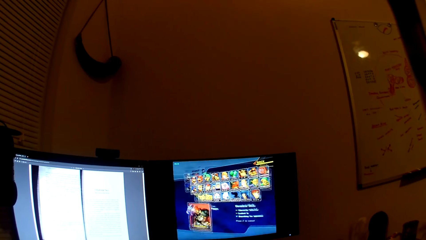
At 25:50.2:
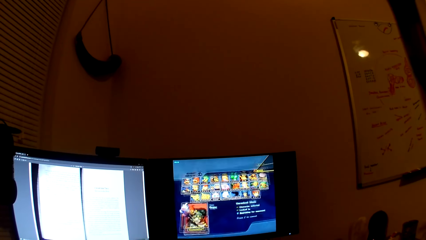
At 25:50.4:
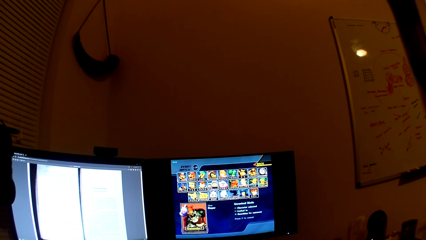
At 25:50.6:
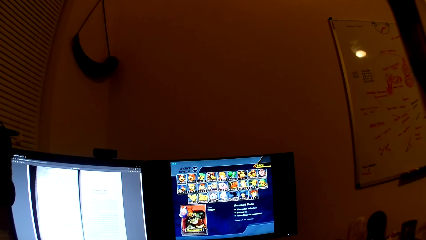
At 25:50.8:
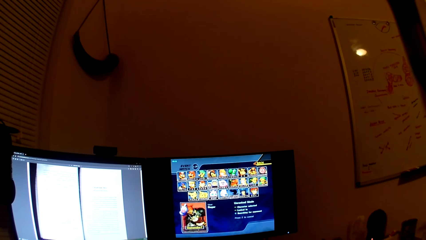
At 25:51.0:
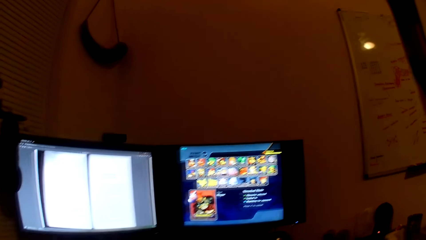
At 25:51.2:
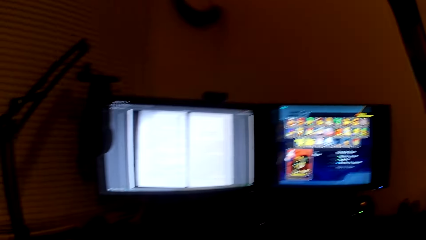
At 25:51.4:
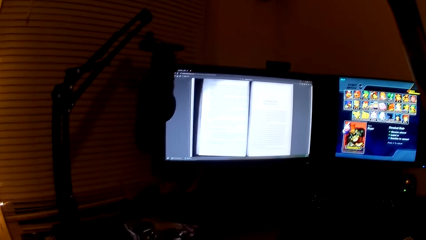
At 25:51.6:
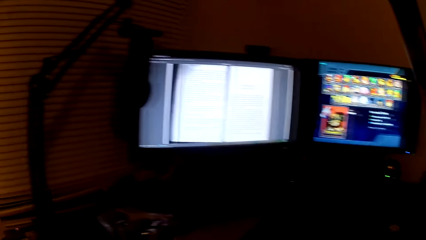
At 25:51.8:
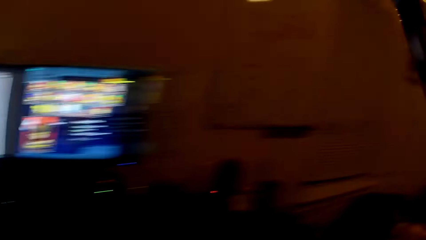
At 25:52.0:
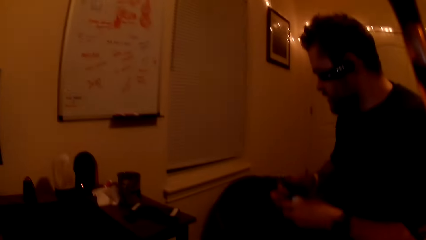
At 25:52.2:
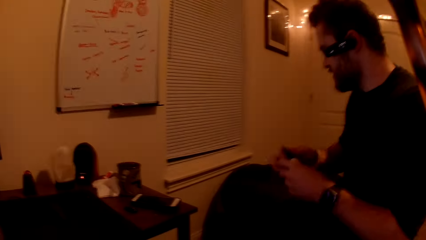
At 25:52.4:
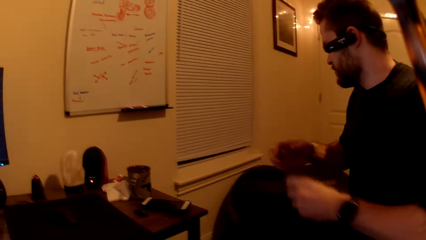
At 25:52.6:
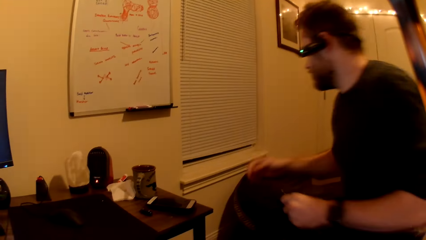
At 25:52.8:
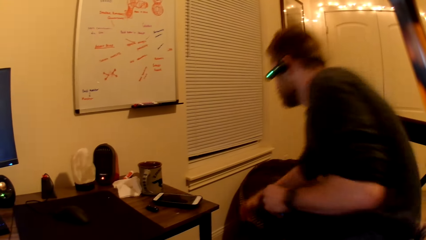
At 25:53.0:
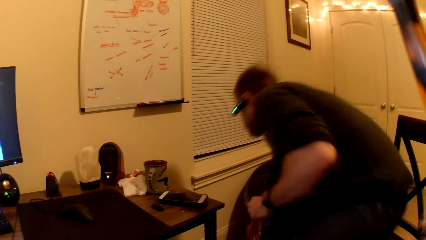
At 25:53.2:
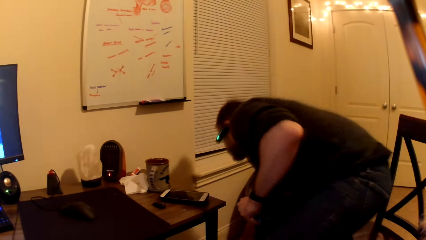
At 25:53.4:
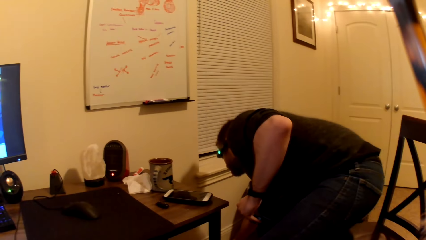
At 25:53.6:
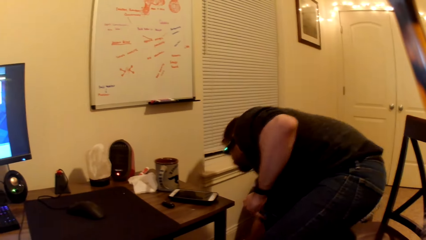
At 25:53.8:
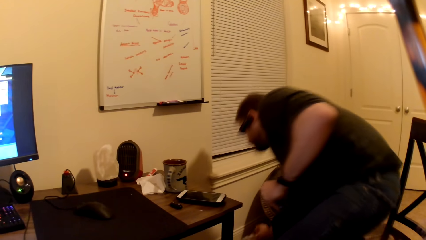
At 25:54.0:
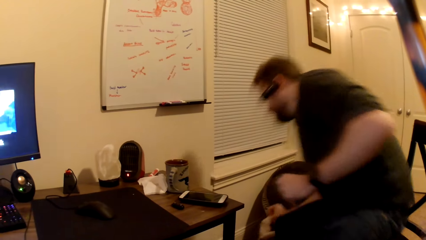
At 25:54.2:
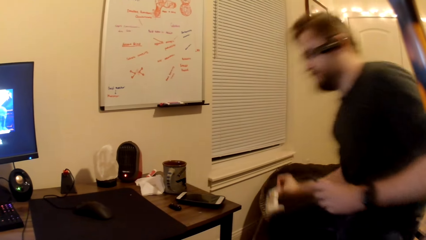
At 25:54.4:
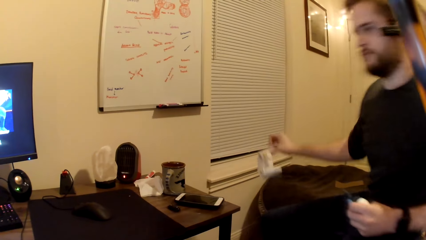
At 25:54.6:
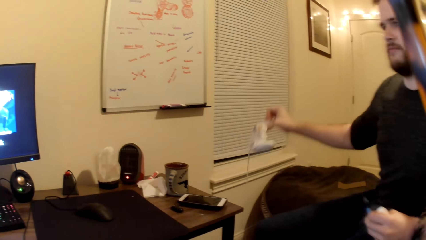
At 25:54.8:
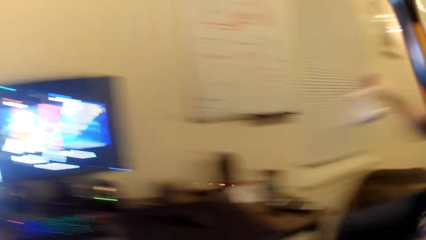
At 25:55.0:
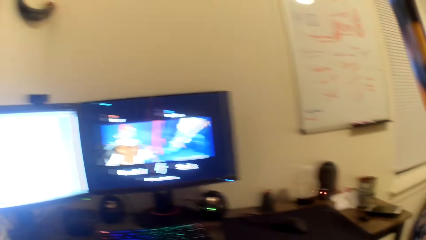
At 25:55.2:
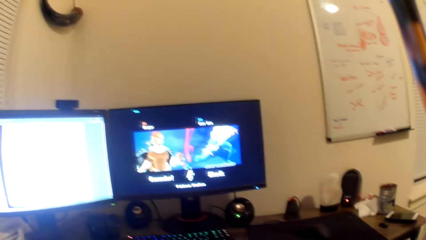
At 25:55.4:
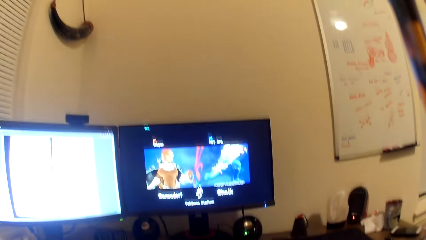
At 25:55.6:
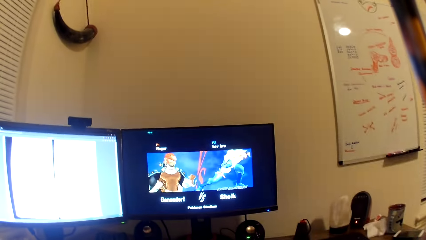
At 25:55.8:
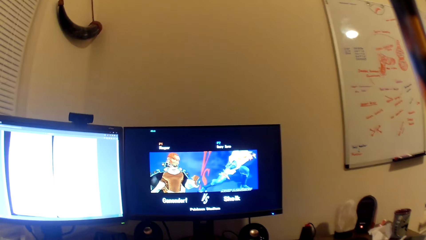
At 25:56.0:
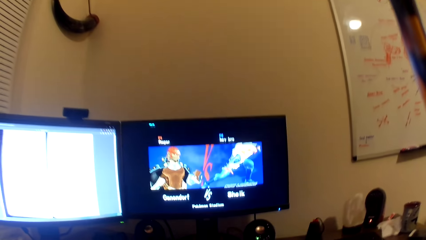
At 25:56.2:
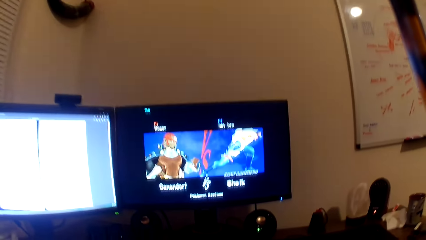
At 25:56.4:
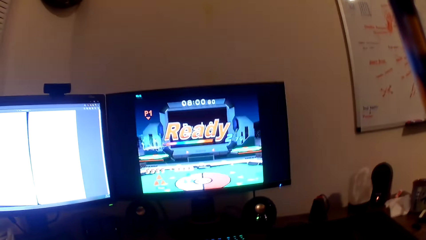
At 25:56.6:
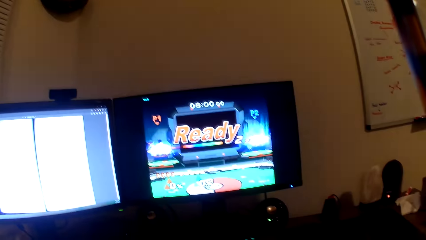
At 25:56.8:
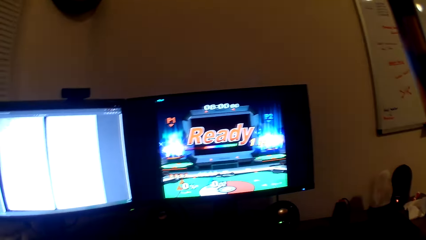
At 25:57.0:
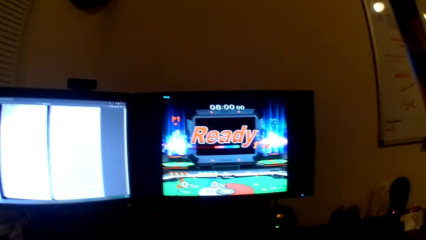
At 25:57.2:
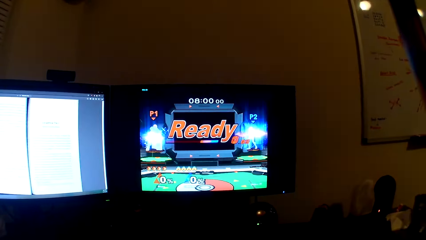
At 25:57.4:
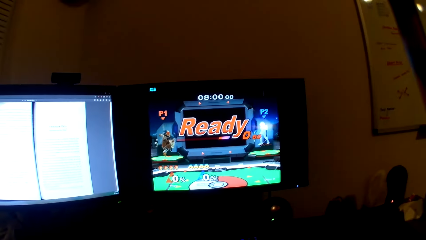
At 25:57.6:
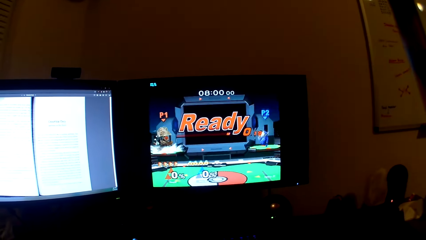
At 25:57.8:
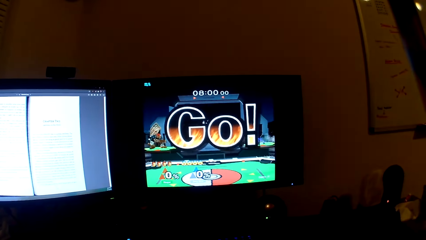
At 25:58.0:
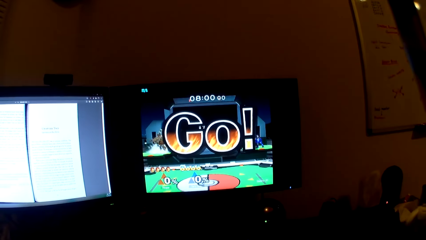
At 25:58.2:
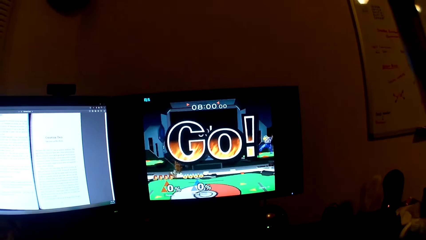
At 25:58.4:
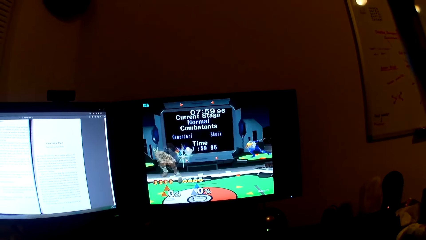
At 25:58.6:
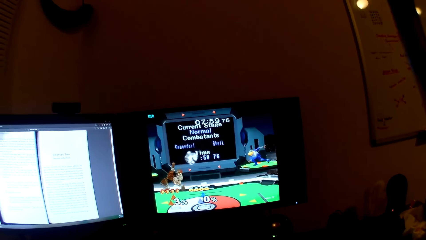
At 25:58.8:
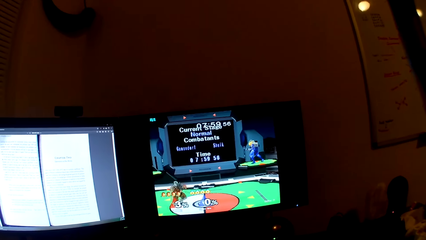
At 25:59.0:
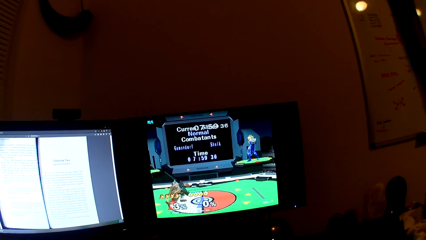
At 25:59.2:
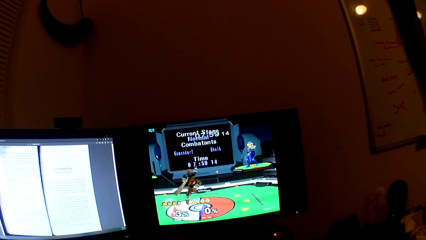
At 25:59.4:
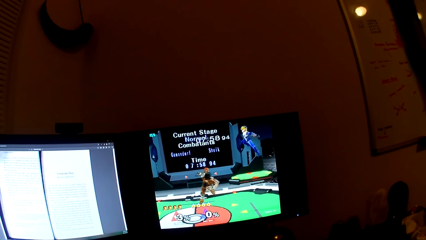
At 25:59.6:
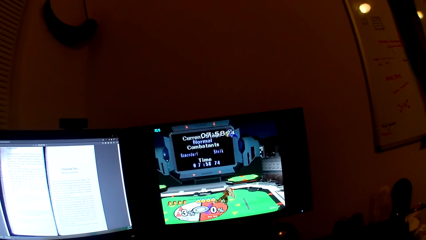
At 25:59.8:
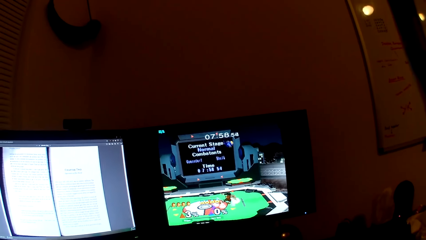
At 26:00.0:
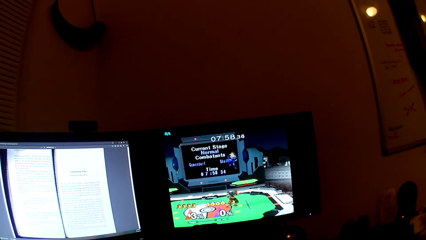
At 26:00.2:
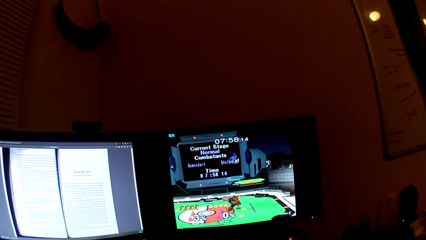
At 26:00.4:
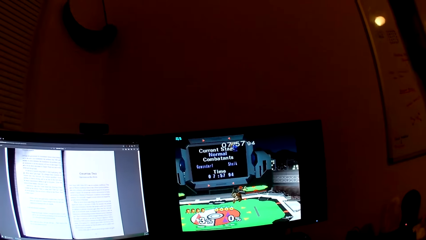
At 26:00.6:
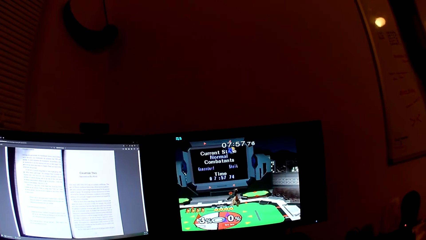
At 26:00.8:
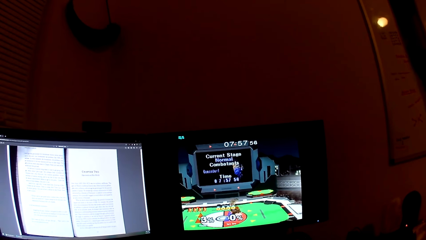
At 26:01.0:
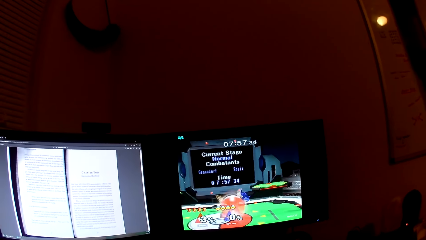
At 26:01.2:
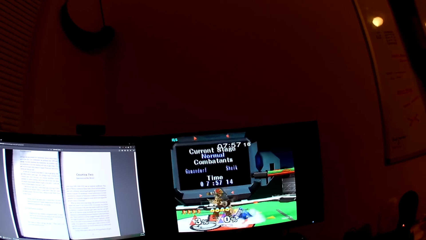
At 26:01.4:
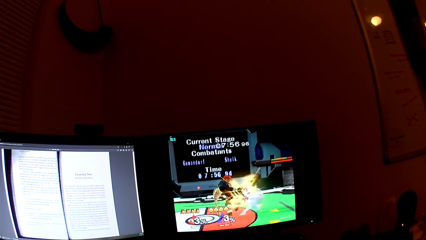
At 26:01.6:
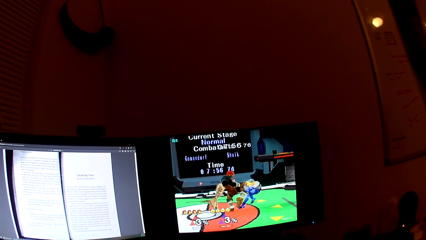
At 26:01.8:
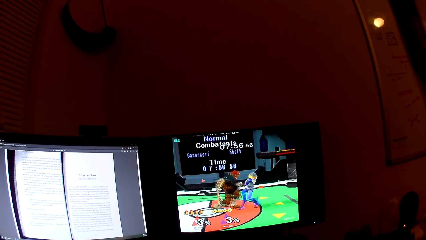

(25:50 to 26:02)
The camera wearer looks at a man. The man picks a white pad from the floor with his right hand. The camera wearer plays the video game.

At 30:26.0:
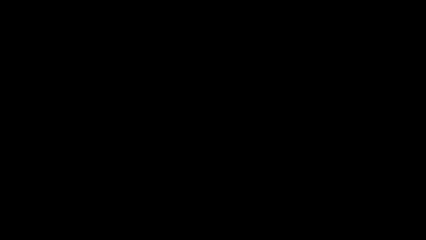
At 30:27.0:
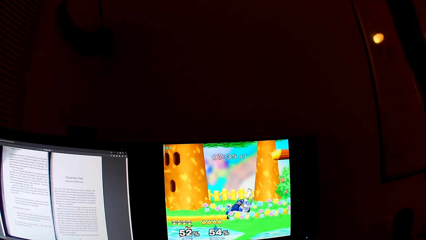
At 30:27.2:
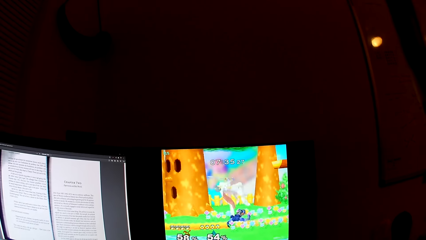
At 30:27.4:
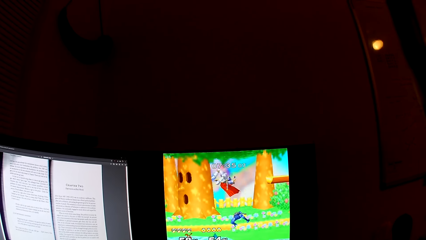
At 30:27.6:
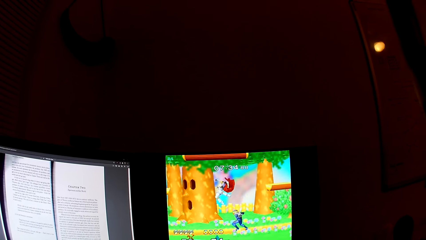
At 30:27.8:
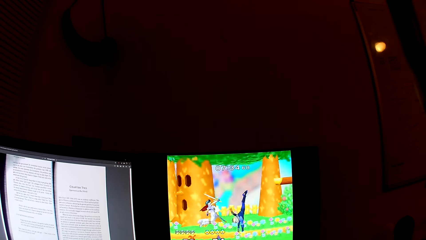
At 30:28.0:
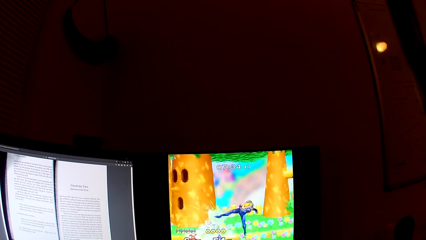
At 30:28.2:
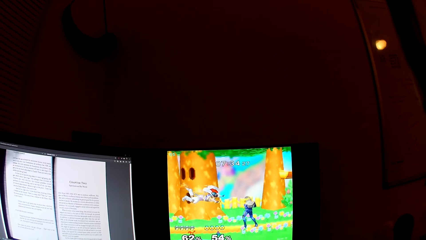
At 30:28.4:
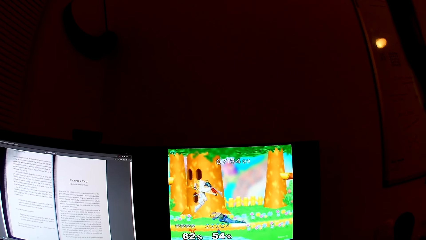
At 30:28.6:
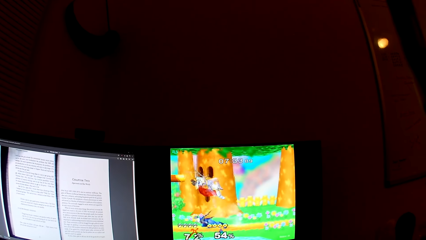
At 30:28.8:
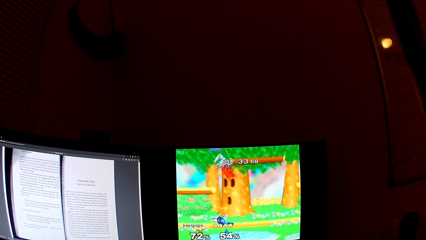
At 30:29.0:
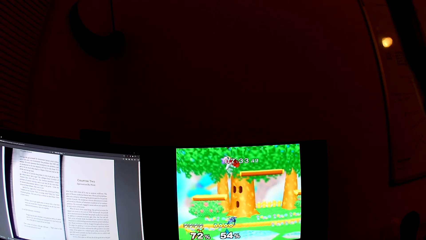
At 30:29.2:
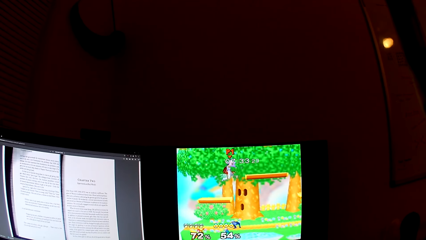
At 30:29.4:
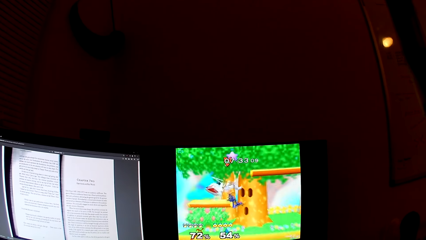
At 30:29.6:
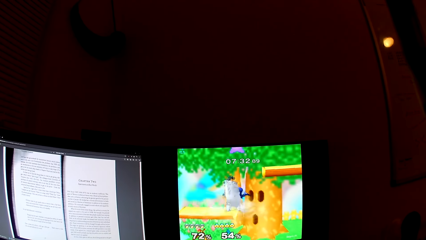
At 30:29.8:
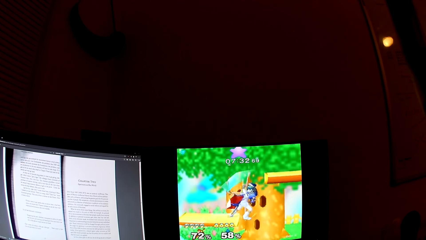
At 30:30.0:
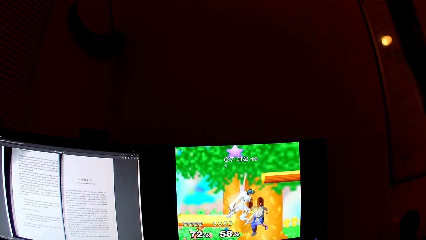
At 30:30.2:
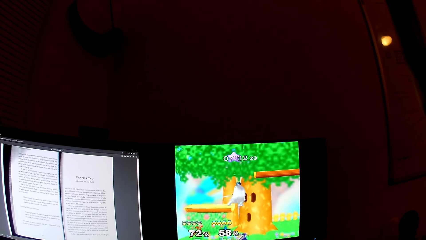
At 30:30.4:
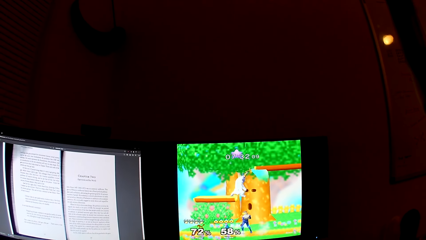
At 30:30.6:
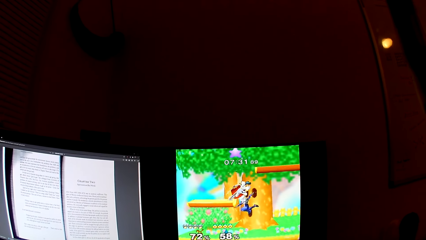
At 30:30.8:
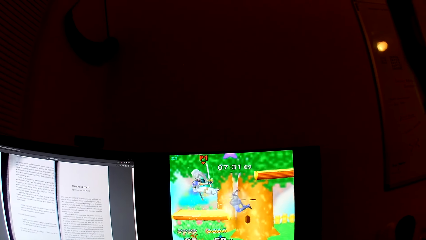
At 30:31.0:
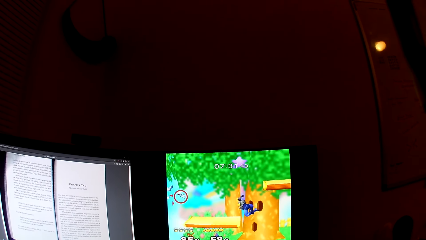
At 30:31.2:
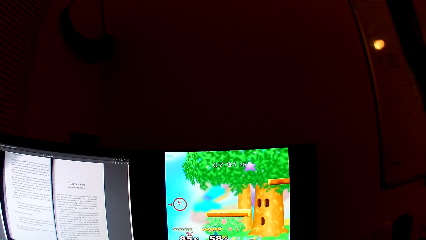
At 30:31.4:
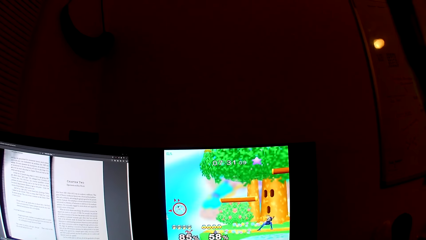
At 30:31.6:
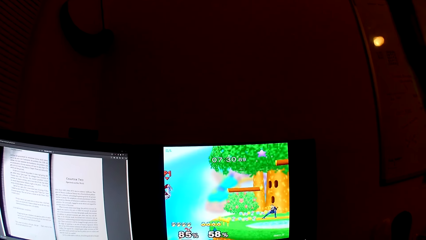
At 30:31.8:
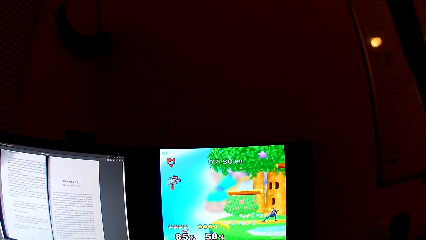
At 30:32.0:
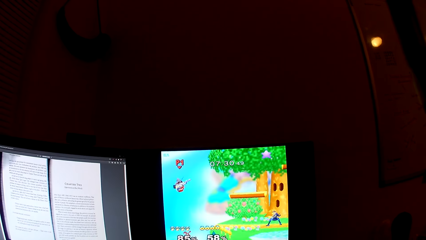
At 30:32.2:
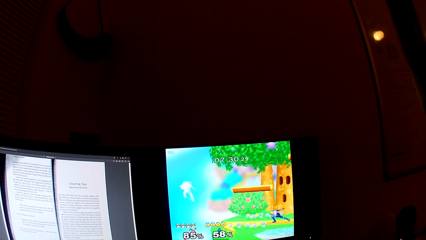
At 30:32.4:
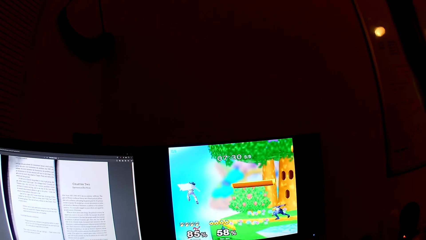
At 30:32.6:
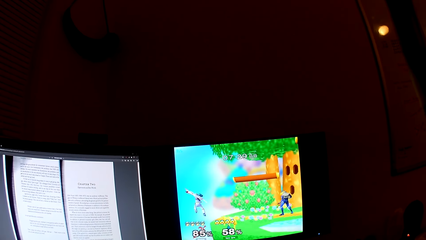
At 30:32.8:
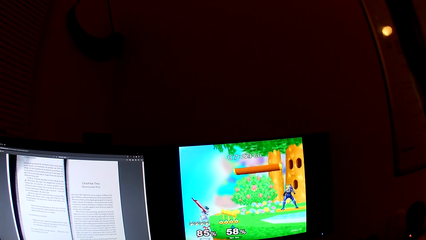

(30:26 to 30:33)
The camera wearer interacts with a man. They play a video game.
